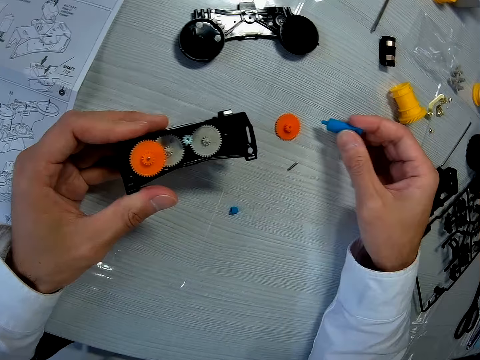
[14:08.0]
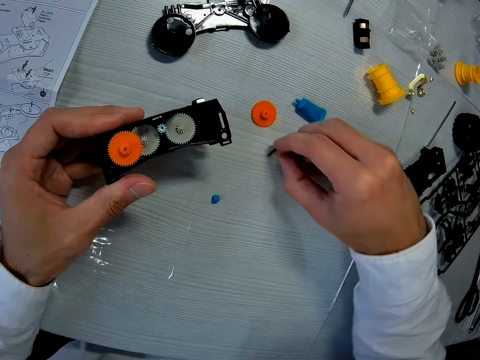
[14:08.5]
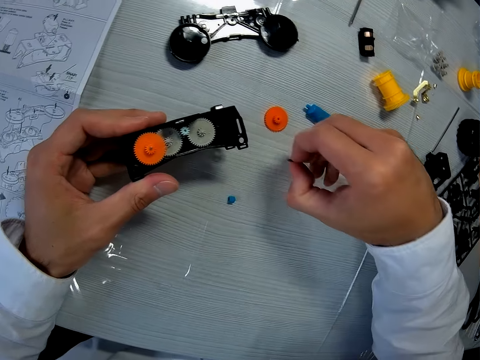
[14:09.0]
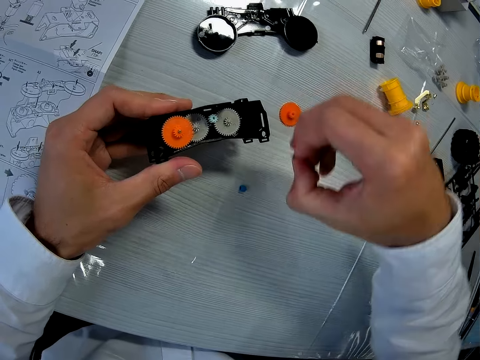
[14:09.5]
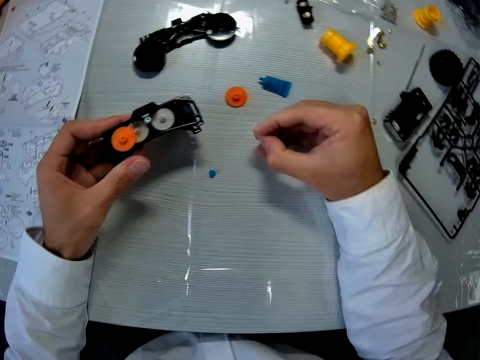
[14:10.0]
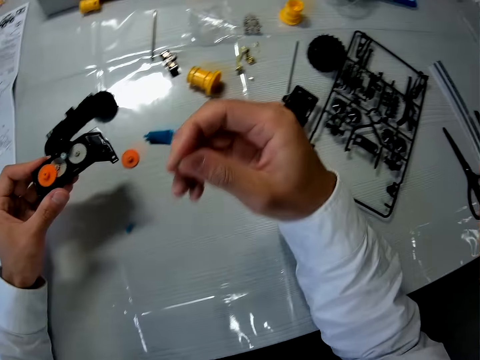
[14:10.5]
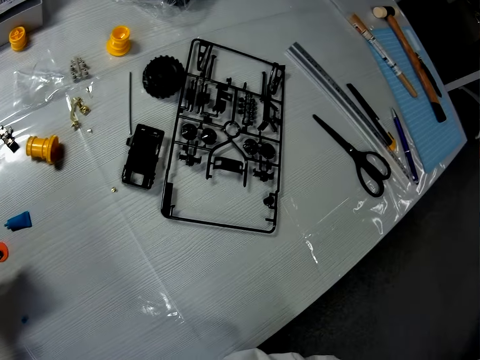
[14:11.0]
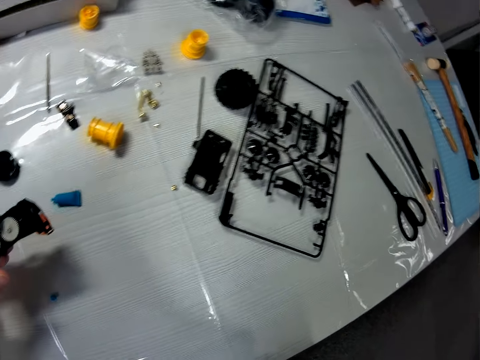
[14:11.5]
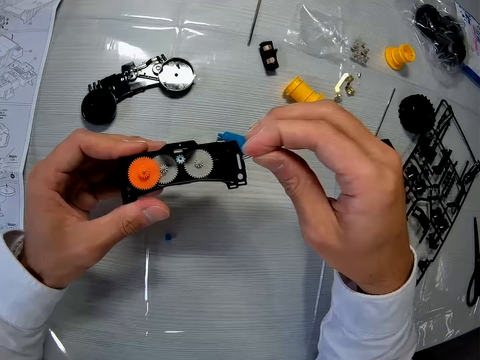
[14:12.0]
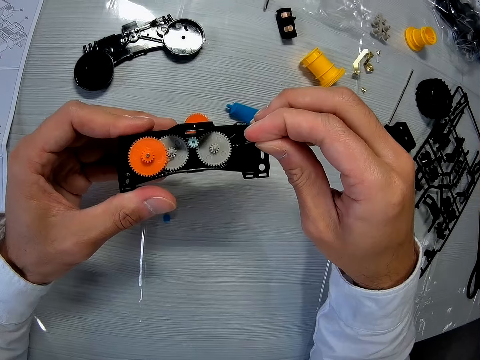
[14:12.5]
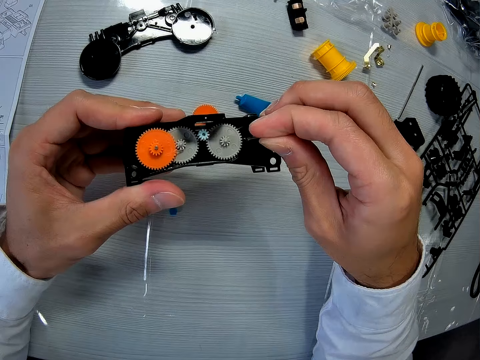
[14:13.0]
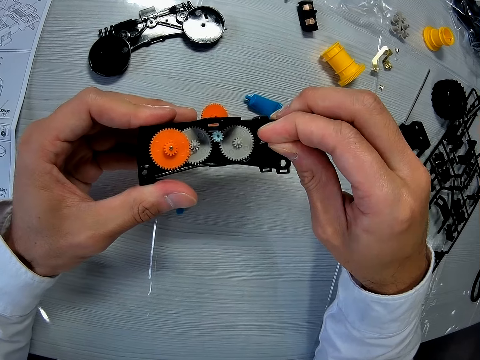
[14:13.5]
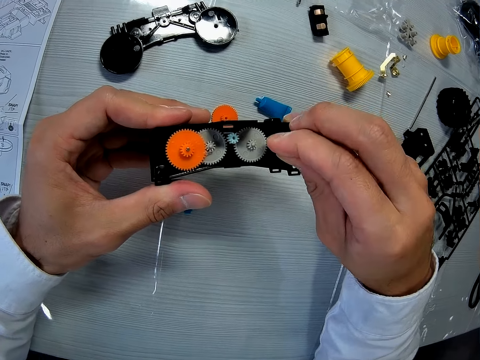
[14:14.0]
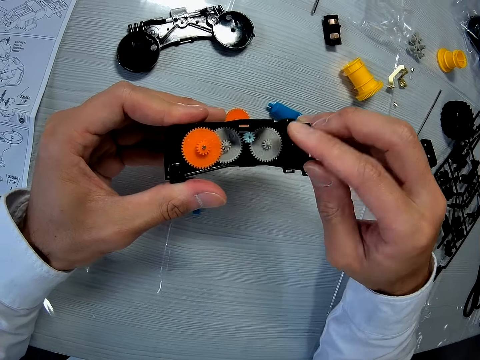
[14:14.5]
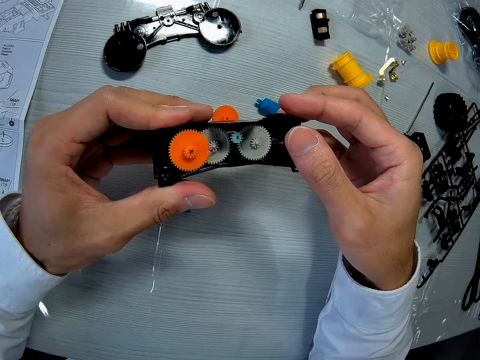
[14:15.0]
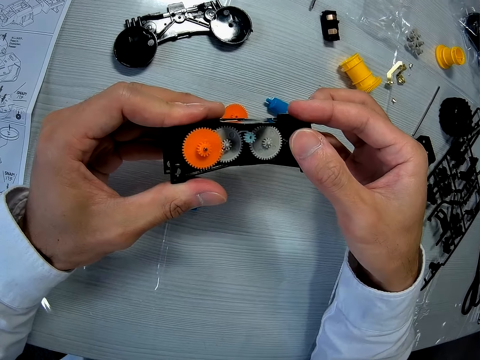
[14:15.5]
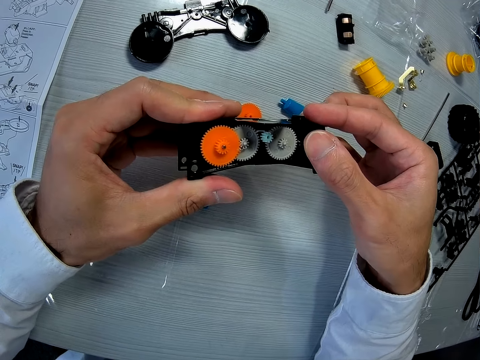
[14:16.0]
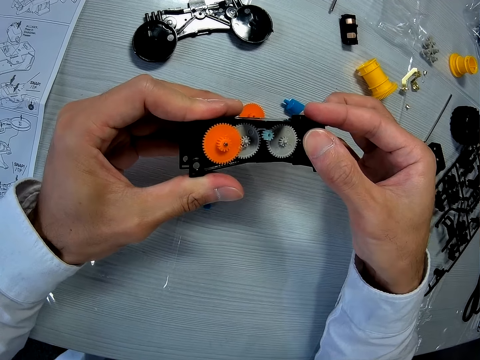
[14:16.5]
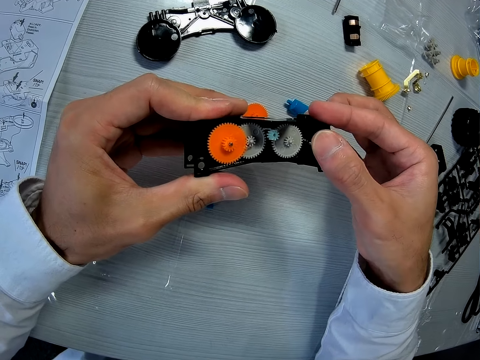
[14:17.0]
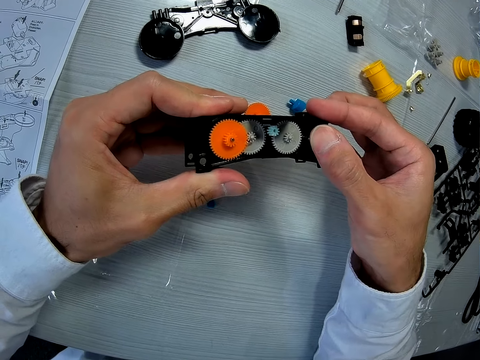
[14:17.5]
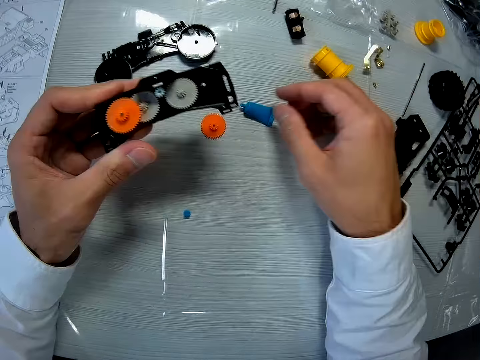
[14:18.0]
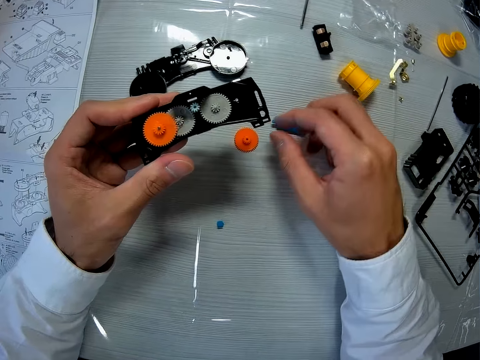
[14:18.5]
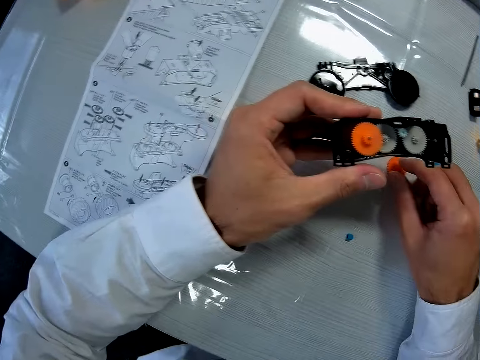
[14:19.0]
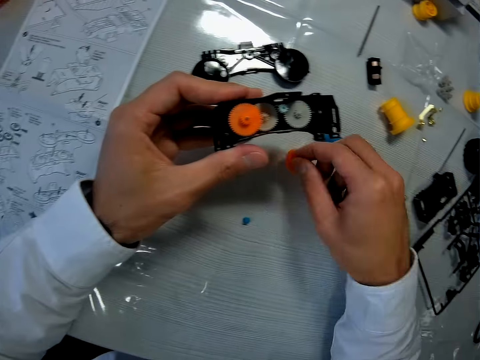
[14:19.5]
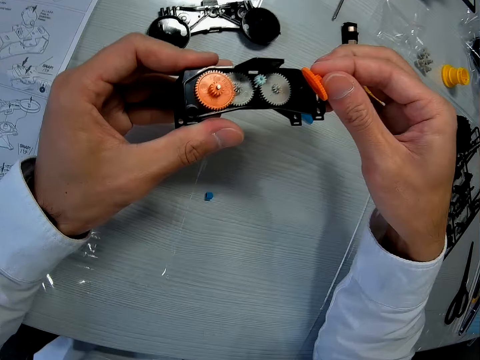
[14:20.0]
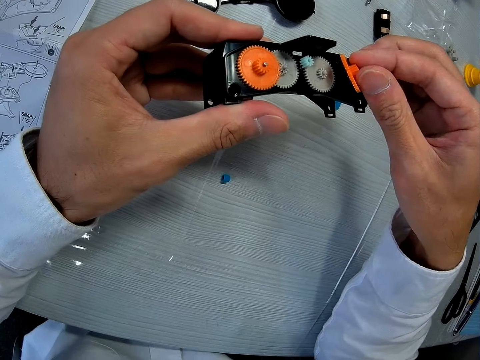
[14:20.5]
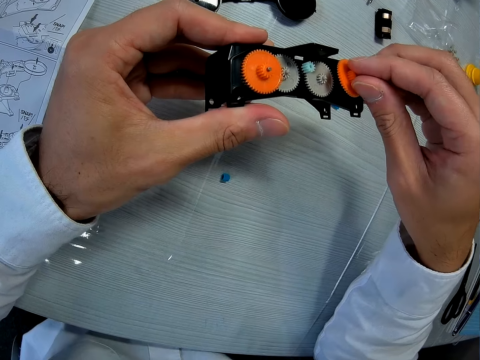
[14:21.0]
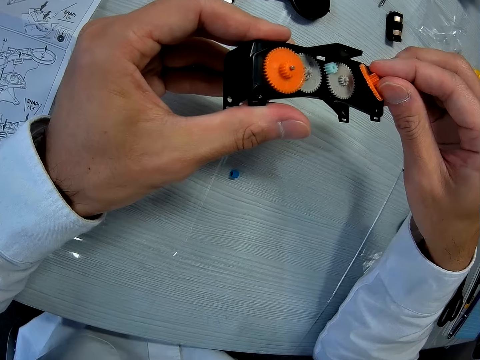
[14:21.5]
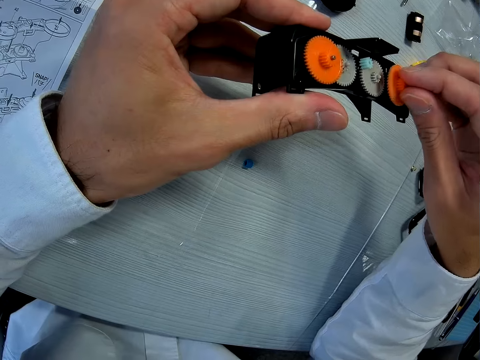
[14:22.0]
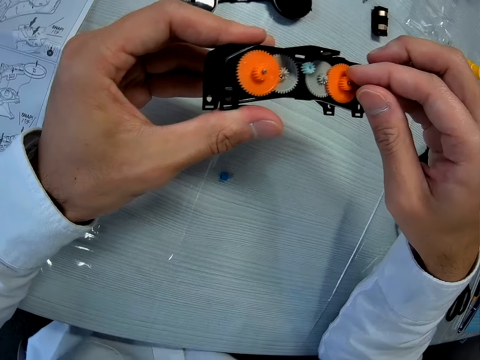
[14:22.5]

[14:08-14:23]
The camera wearer drops the tube of glue on the table. They pick the fourth piece from the table. They fix the piece into the mechanical model. They touch the tube of glue on the table. They pick the third piece from the table. They fix the piece into the mechanical model.

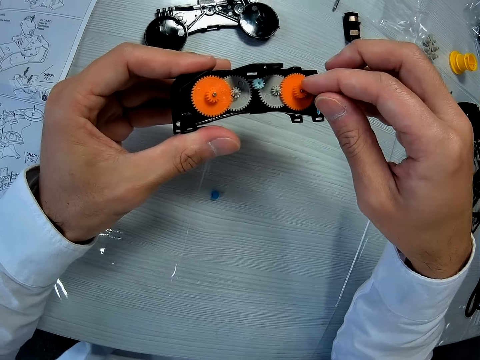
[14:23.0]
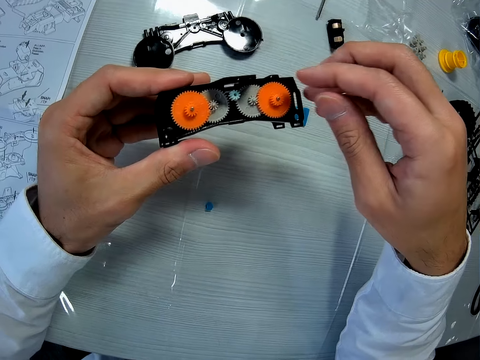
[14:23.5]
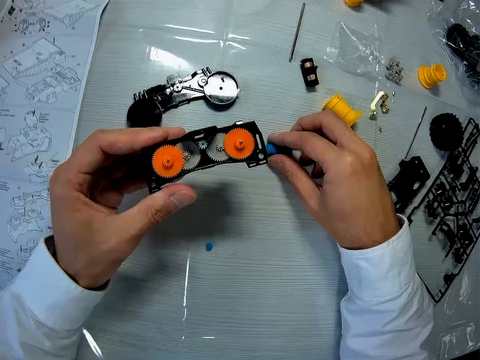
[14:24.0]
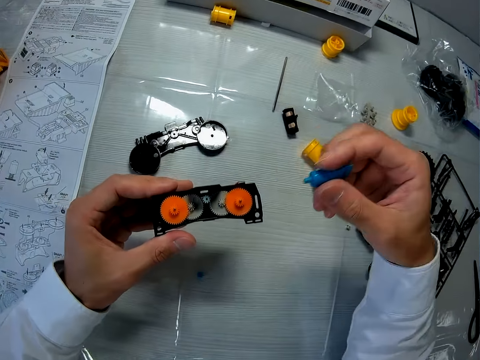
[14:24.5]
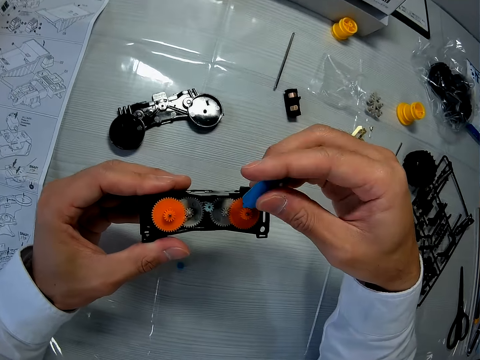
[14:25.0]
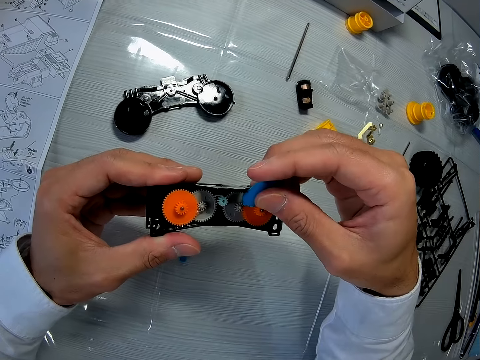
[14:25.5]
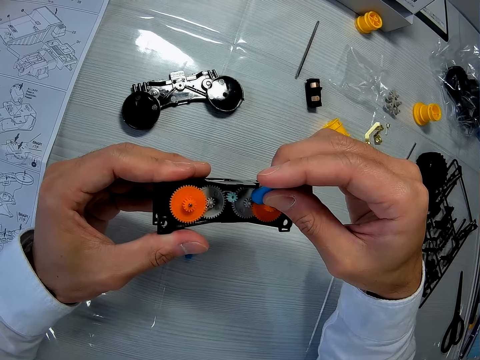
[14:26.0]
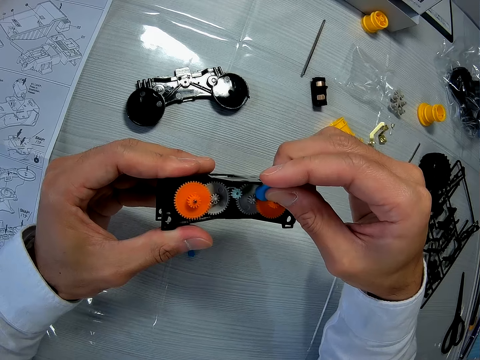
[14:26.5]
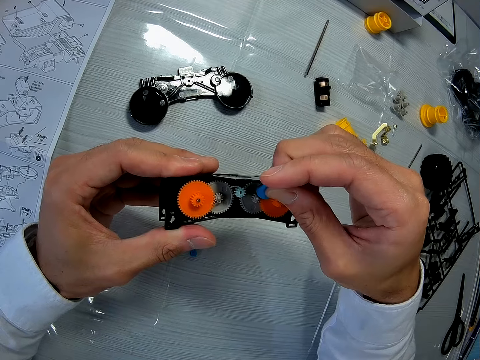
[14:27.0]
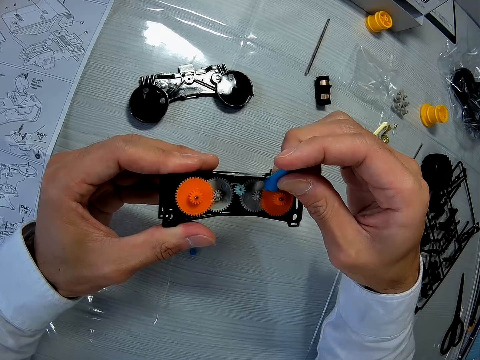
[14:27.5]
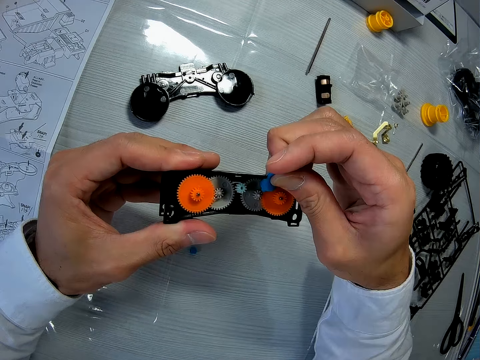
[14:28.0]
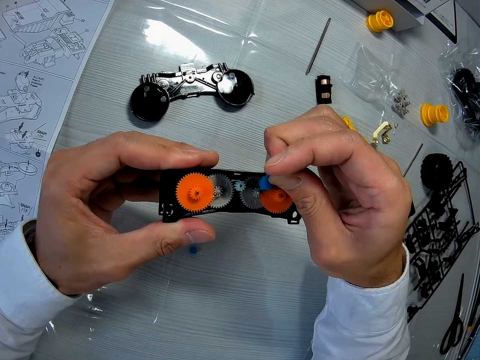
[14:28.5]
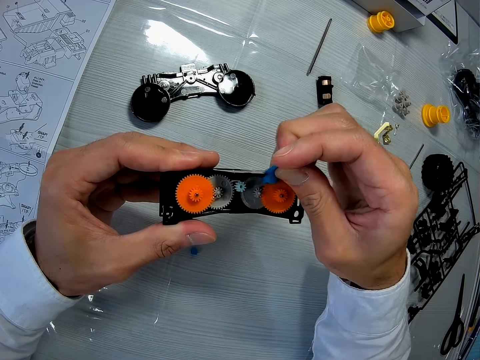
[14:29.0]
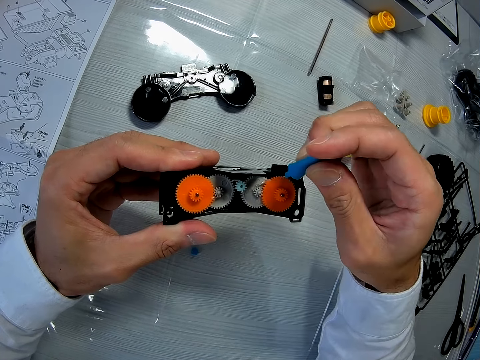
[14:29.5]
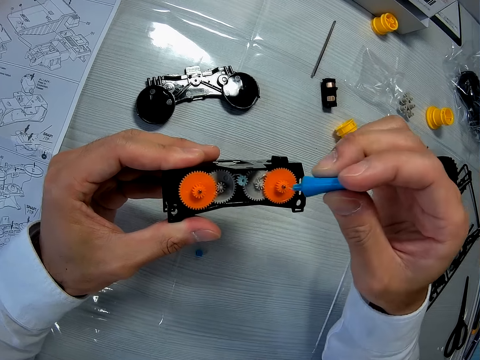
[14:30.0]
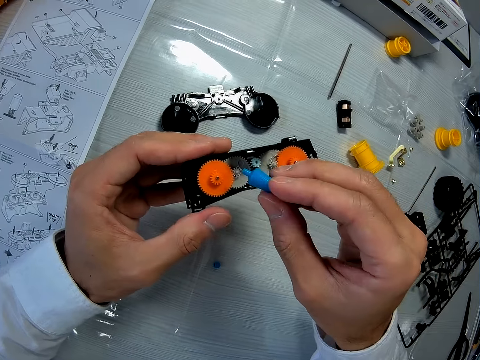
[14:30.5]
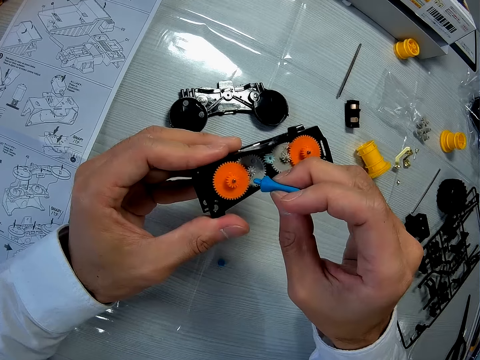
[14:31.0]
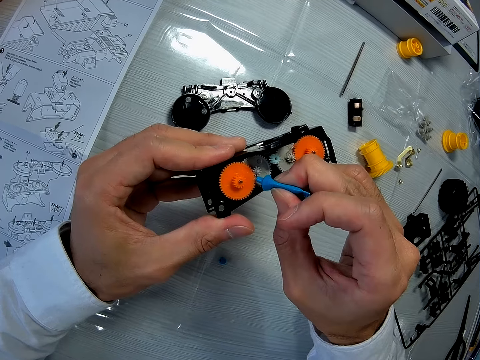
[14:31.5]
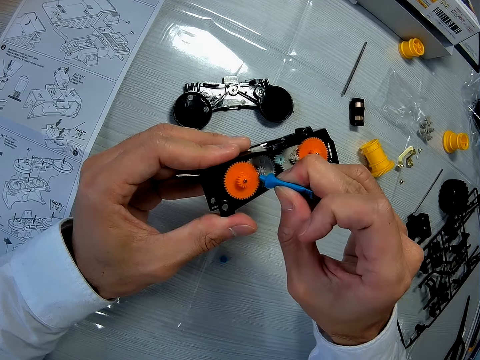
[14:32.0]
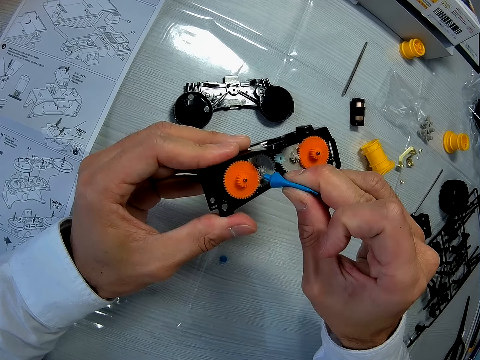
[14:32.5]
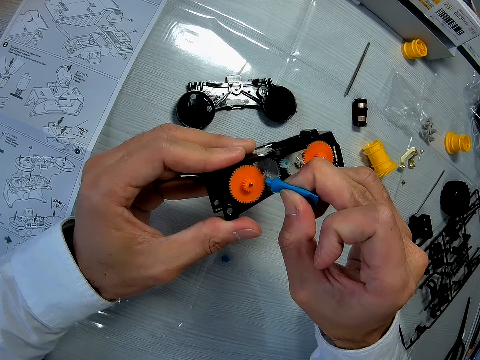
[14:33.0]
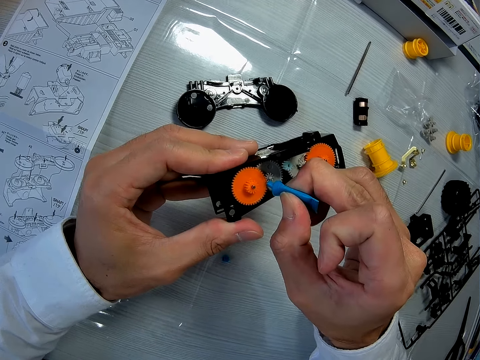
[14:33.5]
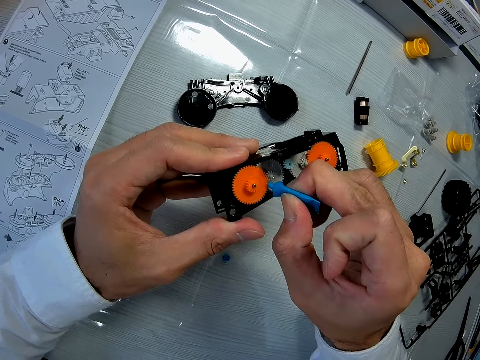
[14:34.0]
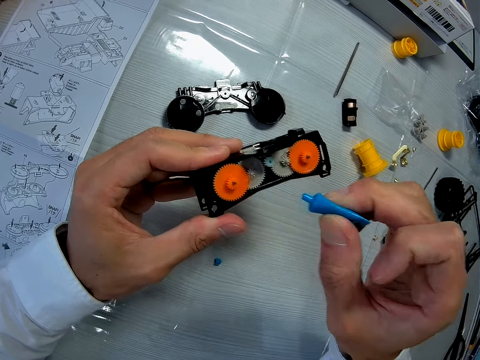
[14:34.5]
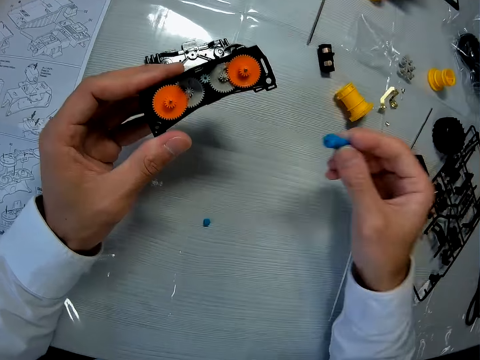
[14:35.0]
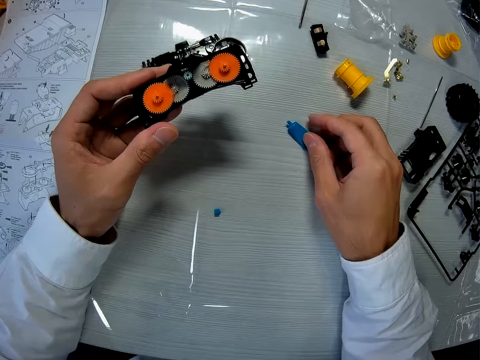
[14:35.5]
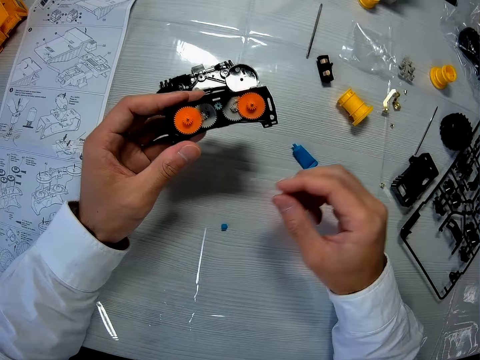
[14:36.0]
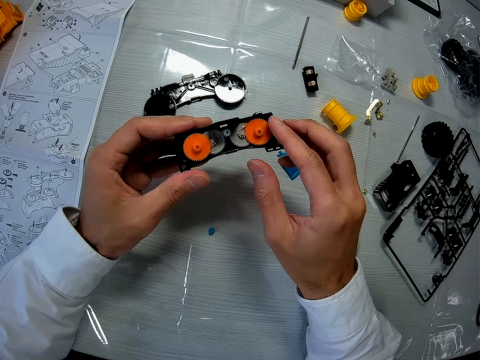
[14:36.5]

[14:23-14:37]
The camera wearer picks the tube of glue from the table. They apply the glue on the mechanical model. They drop the tube of glue on the table.
